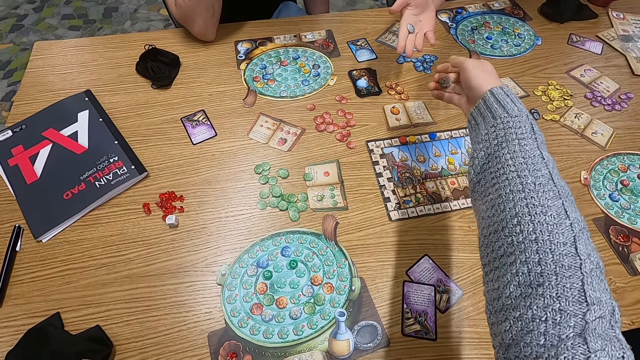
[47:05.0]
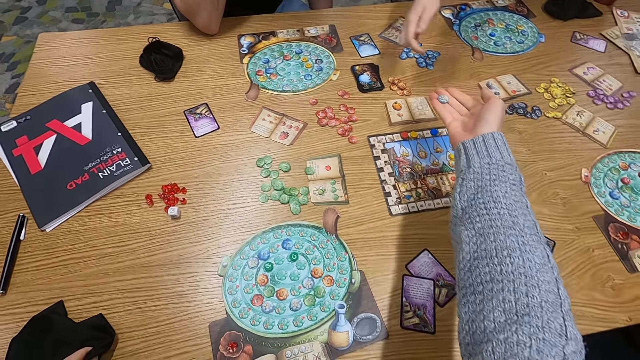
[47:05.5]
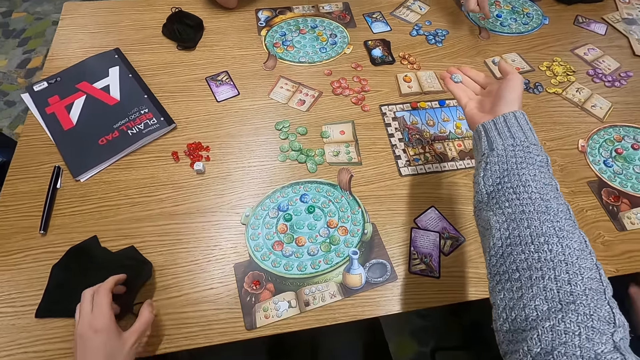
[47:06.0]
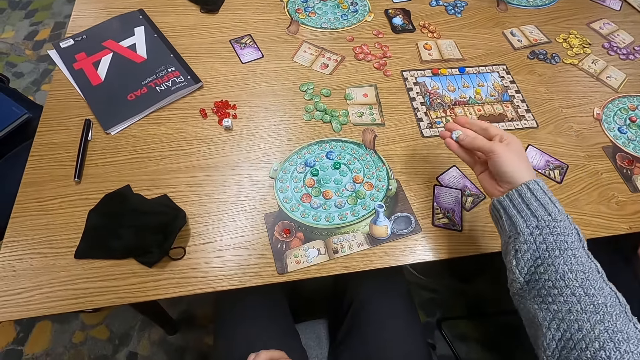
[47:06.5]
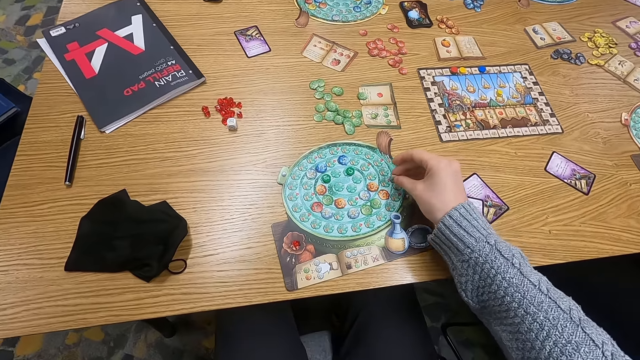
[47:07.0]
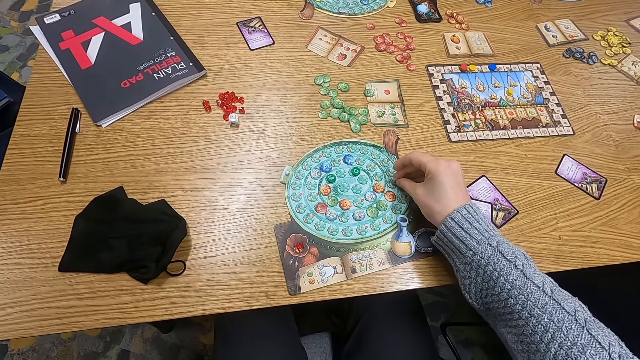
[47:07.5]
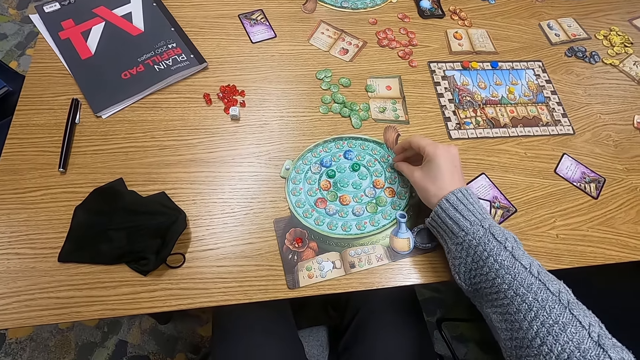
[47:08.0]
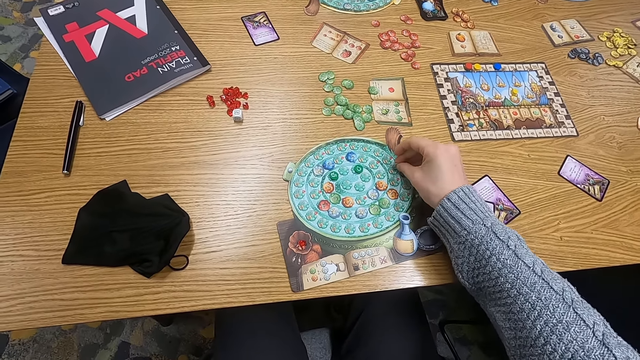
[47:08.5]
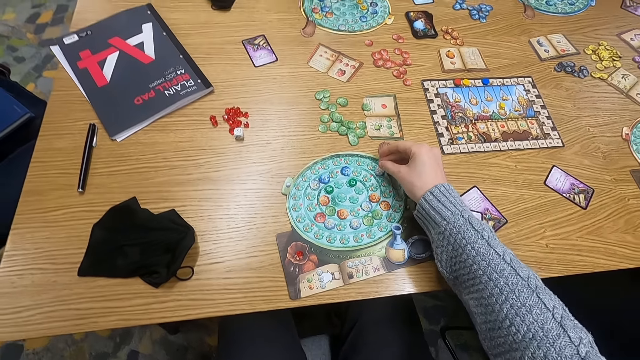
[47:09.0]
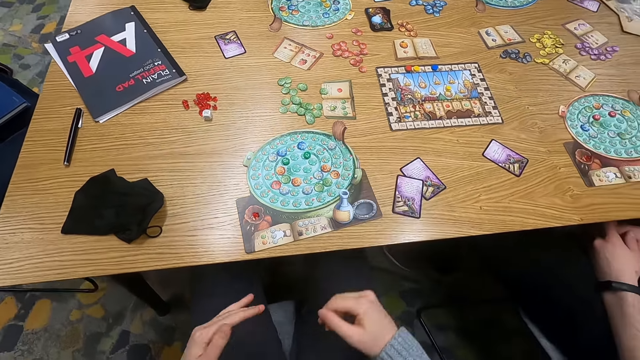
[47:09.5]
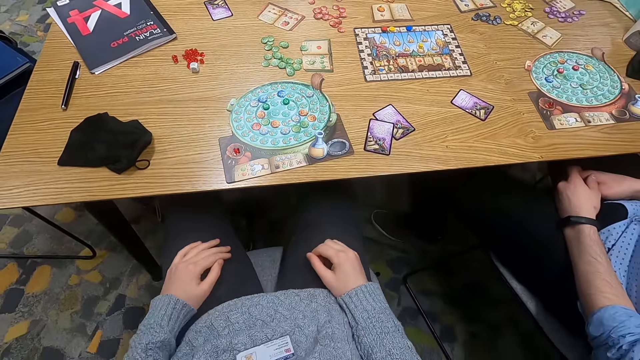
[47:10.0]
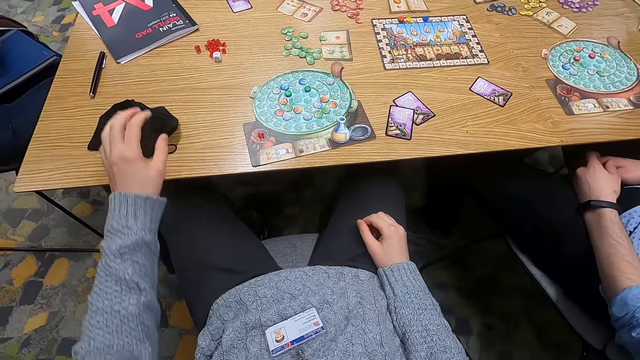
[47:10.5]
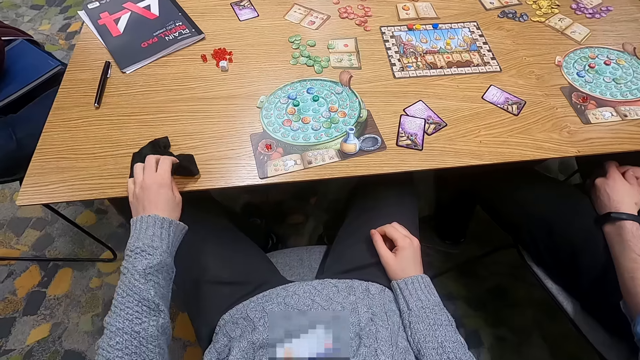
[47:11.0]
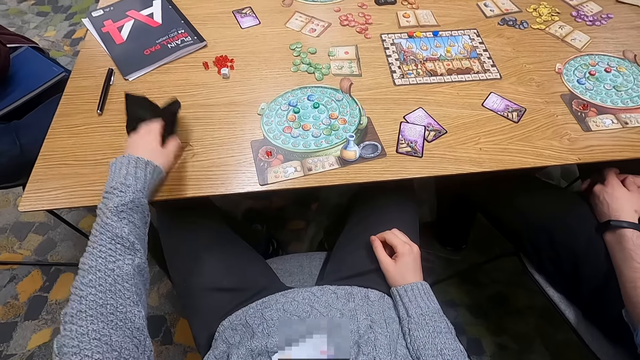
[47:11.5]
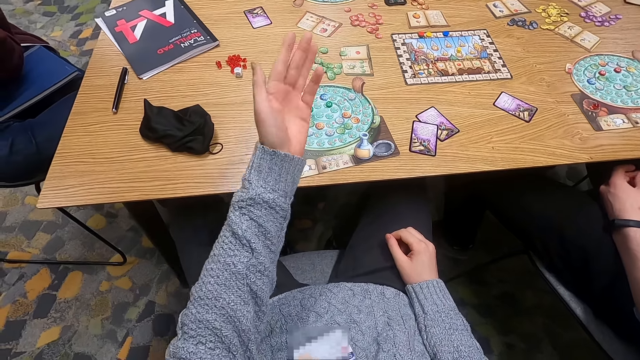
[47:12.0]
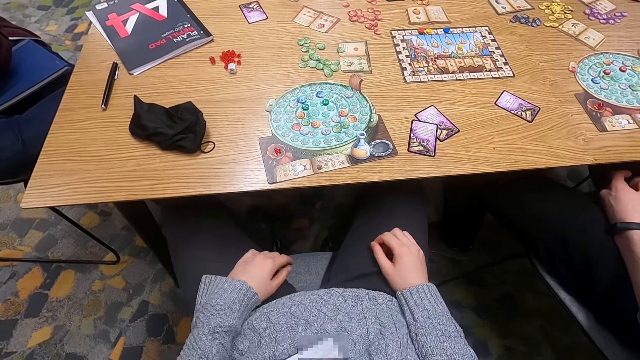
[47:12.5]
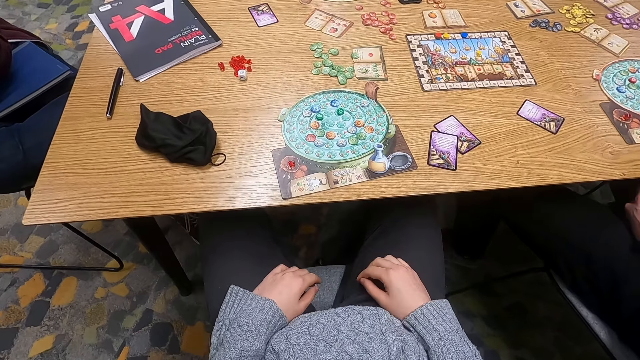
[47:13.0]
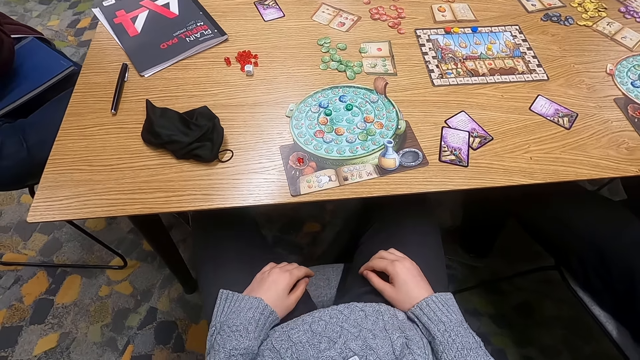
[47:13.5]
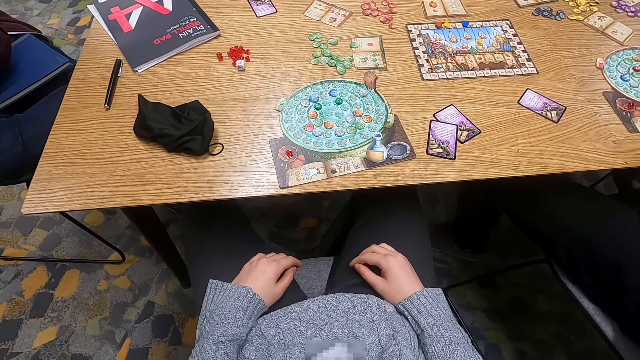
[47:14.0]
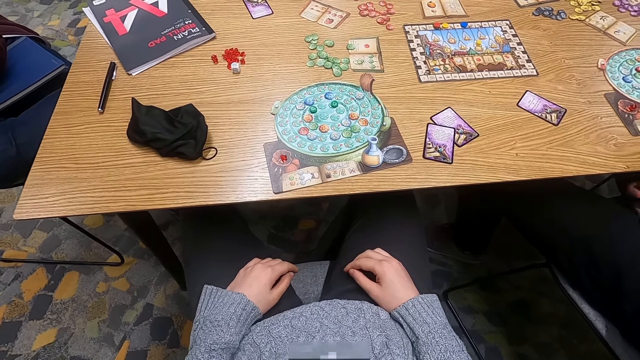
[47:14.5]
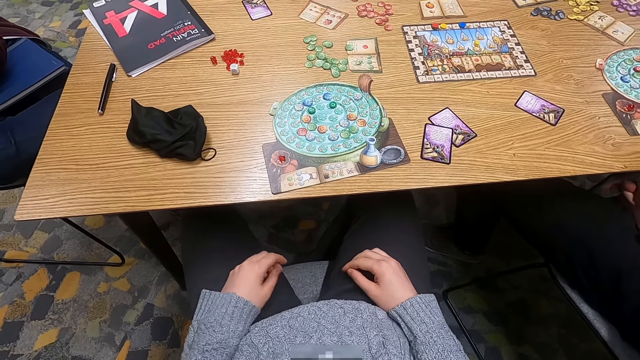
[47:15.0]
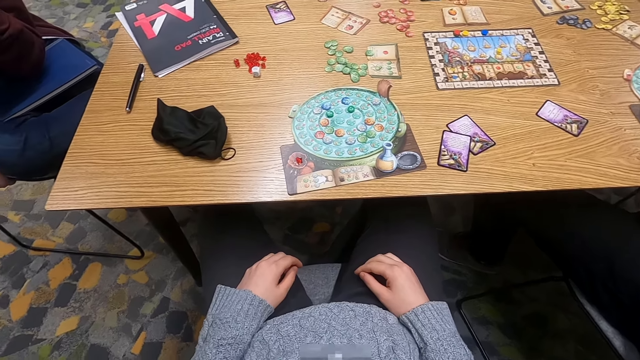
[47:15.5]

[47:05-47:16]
The camera wearer holds a dice on the hand. A person holds a dice on the hand. The camera wearer unfolds her hand. She plays a game. She places down the dice. She picks up a bag. She places down the dice. She drops the bag and moves her hand.

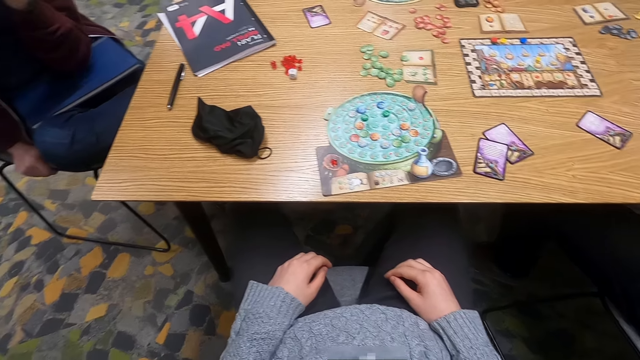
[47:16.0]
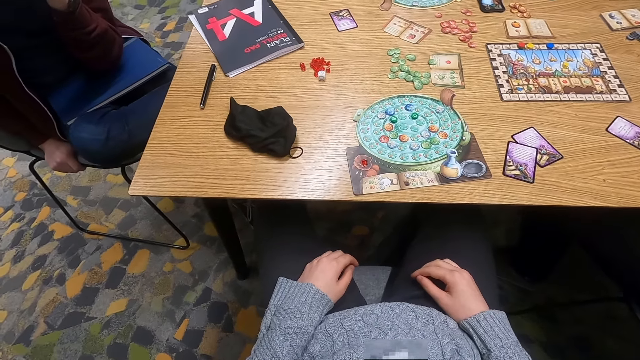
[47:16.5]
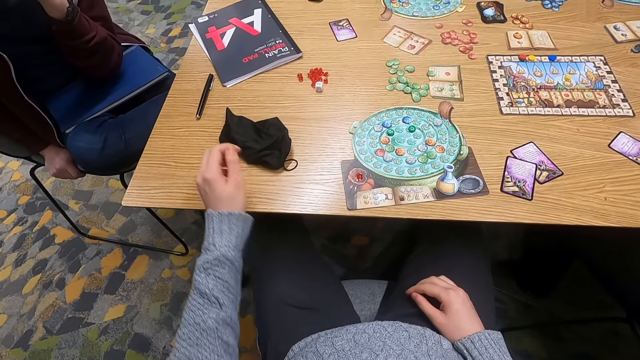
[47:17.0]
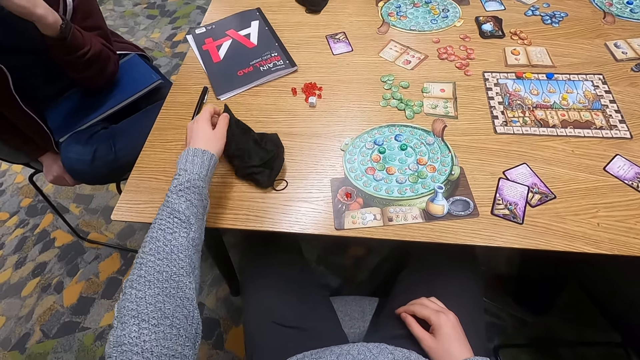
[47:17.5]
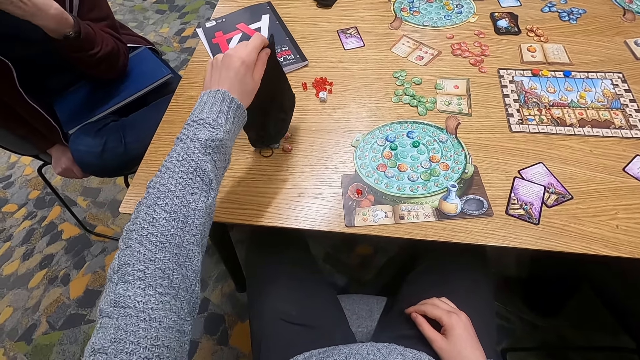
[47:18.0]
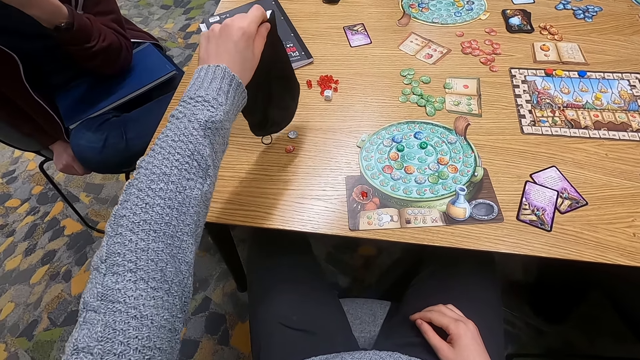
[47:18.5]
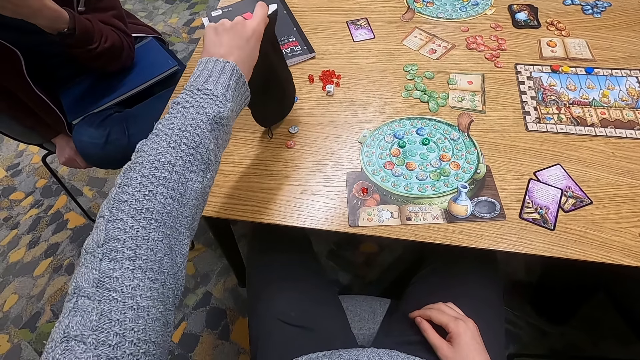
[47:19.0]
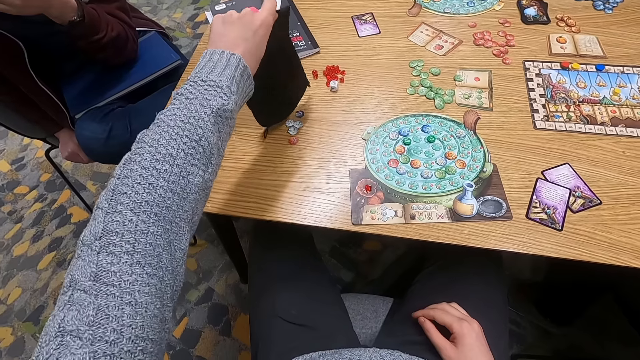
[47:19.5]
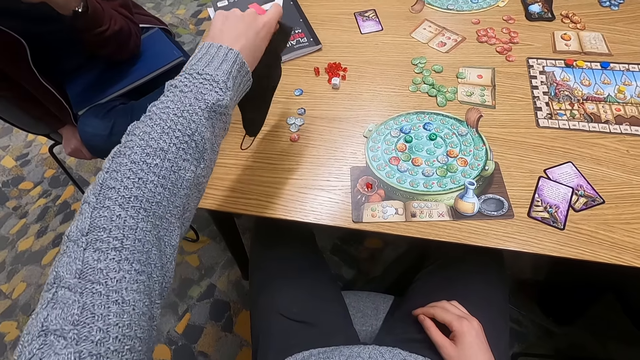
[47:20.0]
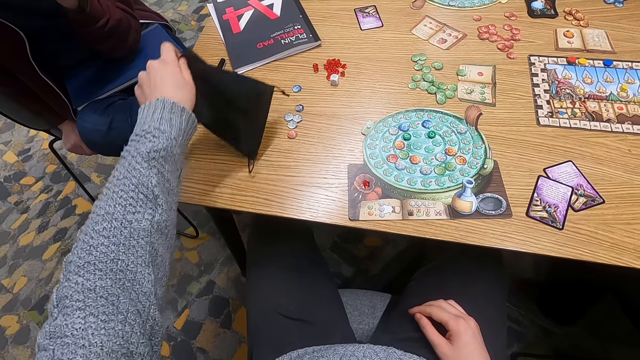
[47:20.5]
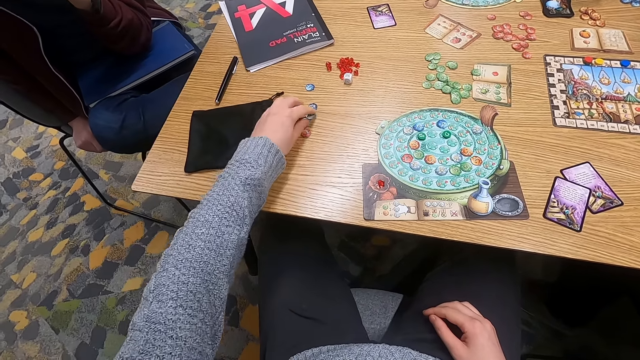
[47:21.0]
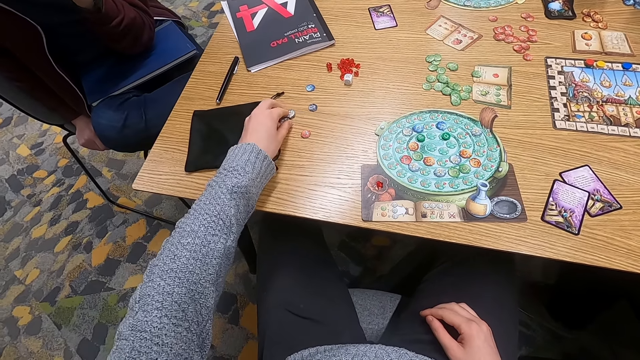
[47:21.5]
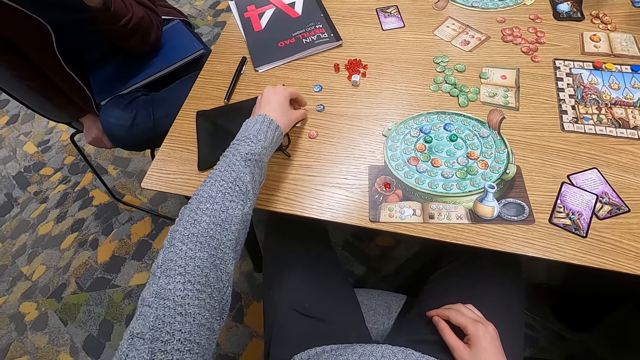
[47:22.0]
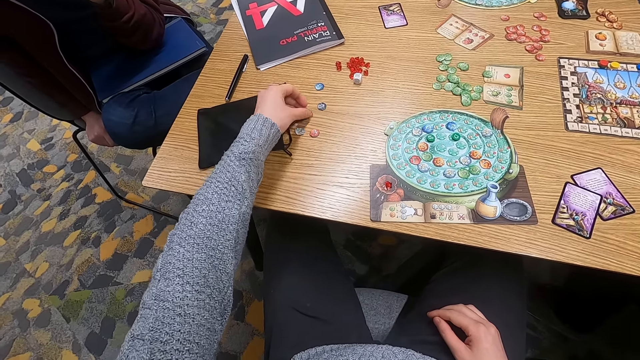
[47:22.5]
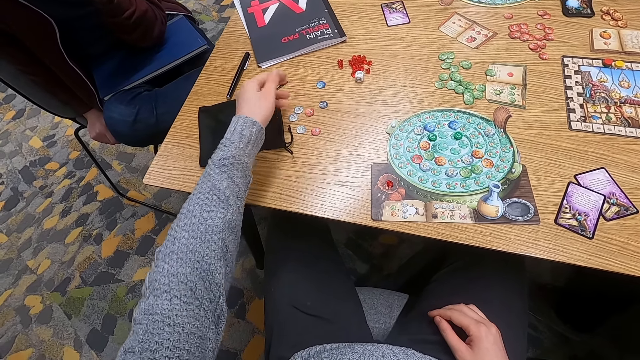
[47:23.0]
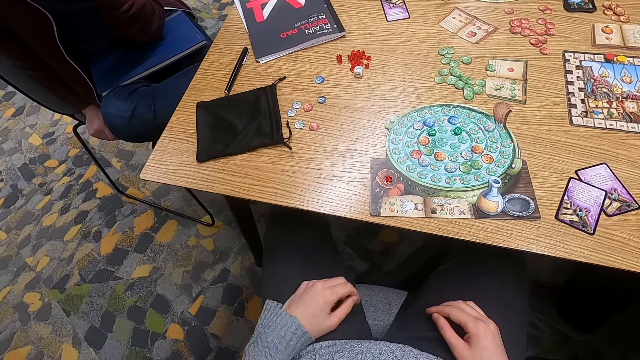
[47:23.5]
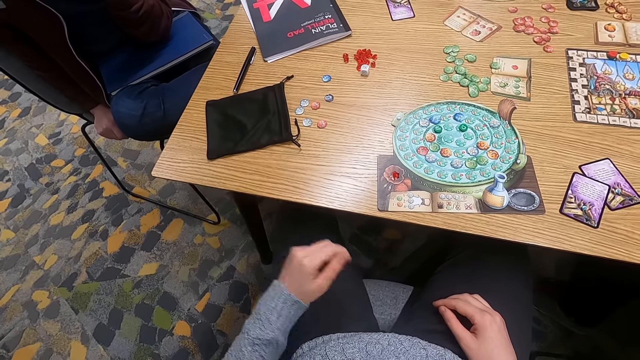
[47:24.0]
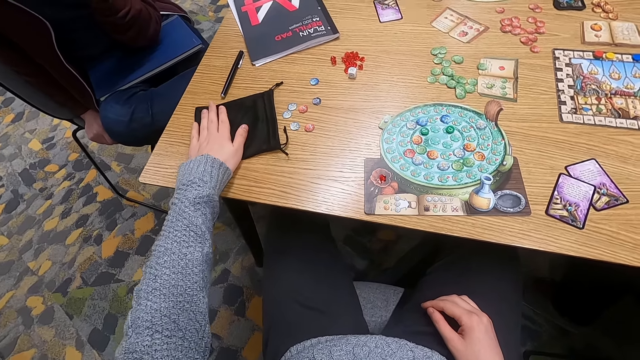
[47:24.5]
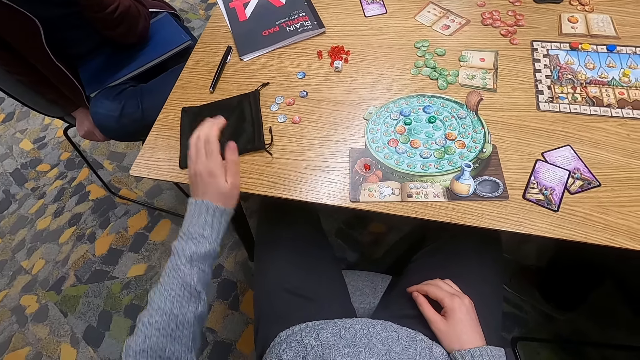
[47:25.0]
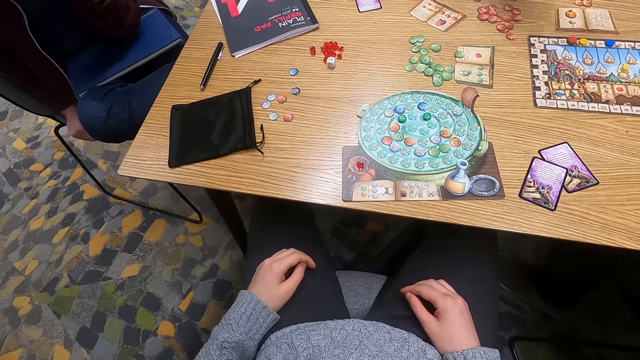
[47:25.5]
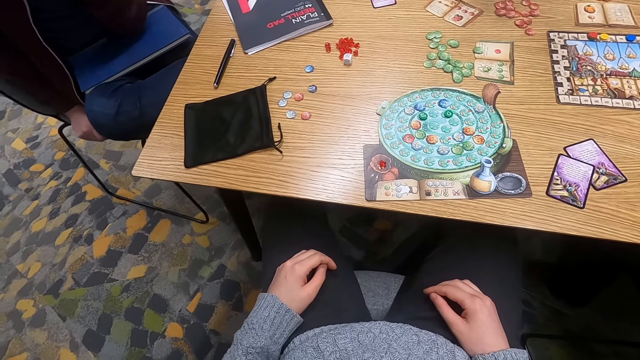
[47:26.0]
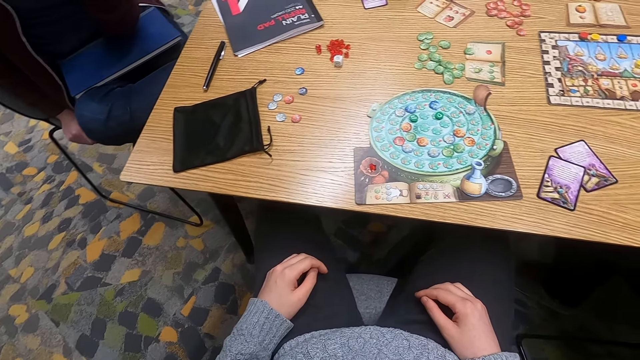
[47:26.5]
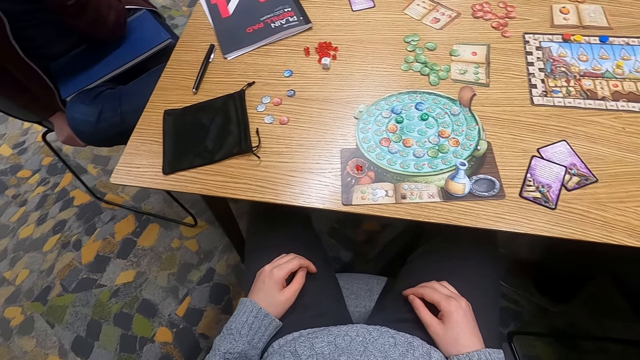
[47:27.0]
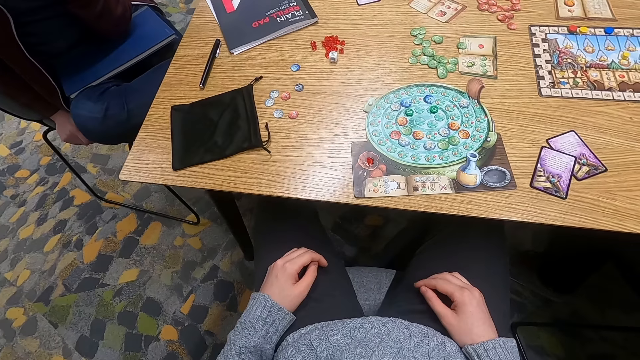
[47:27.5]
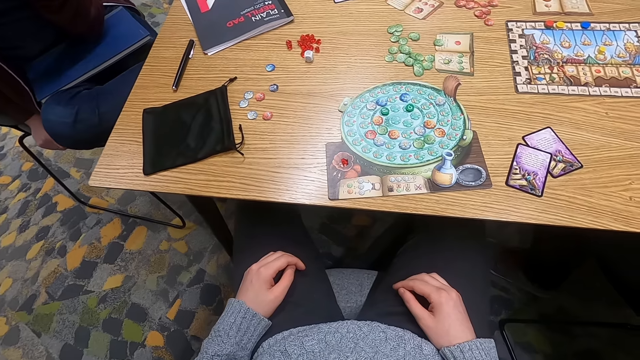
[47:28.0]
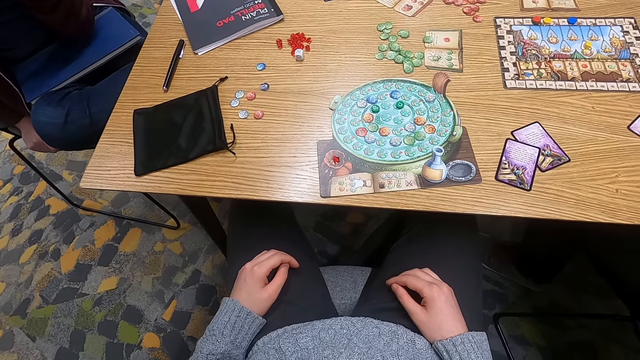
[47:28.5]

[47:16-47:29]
The camera wearer picks up a bag. They drop dice from the bag. They pour something. They pick something. They touch the bag. They stare at something.
